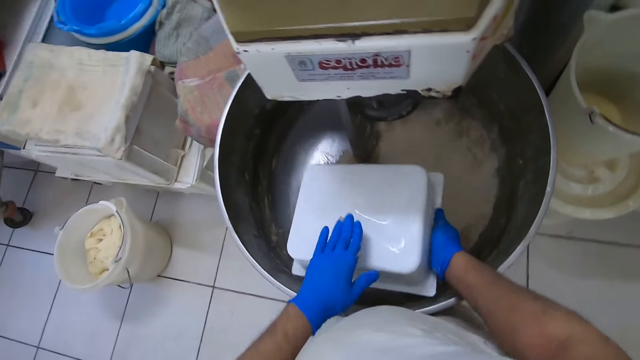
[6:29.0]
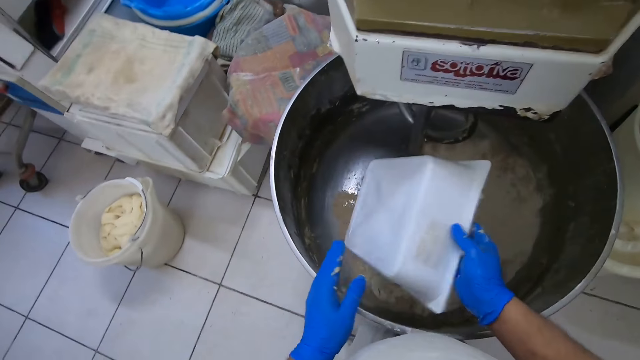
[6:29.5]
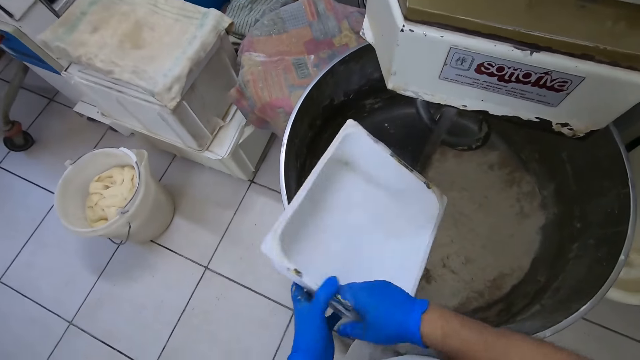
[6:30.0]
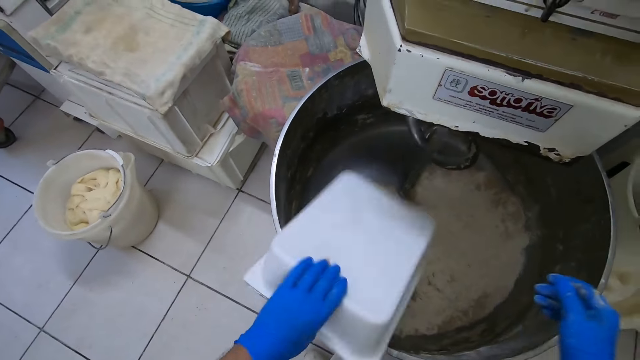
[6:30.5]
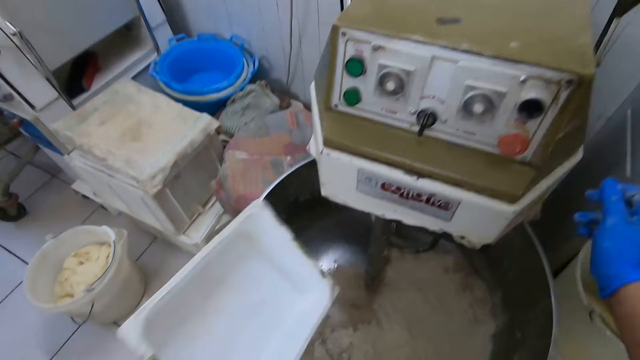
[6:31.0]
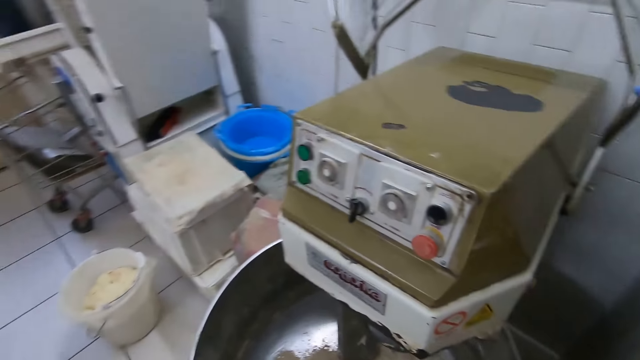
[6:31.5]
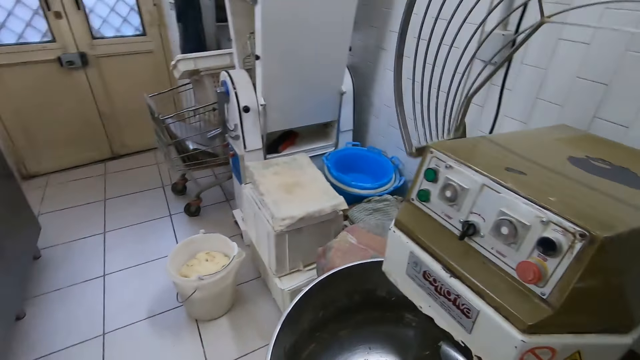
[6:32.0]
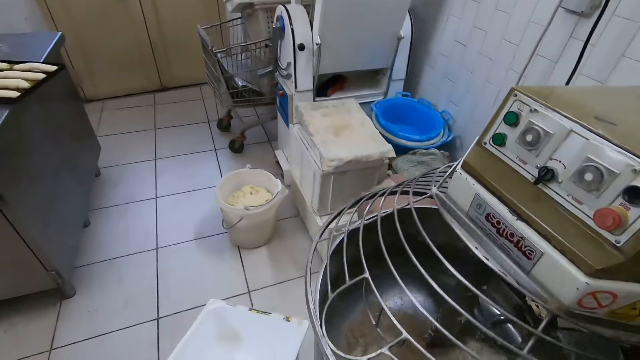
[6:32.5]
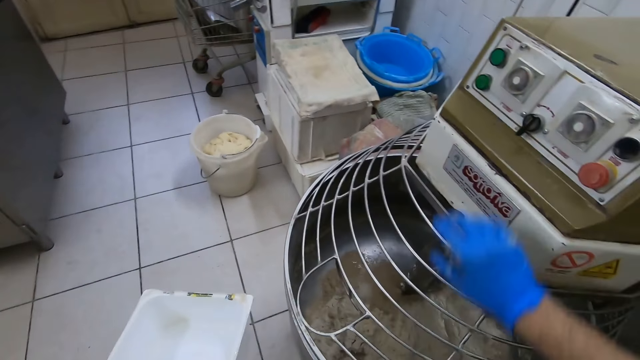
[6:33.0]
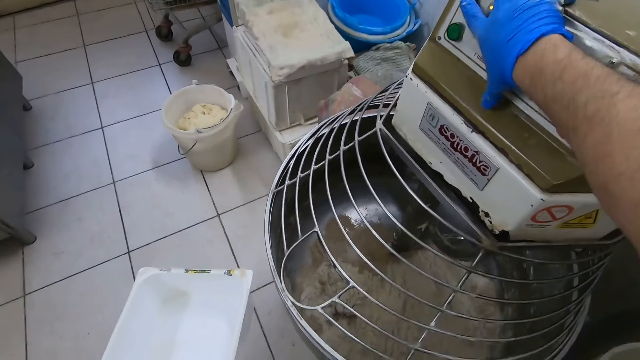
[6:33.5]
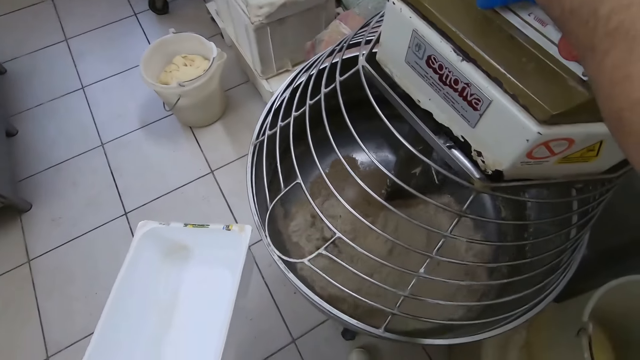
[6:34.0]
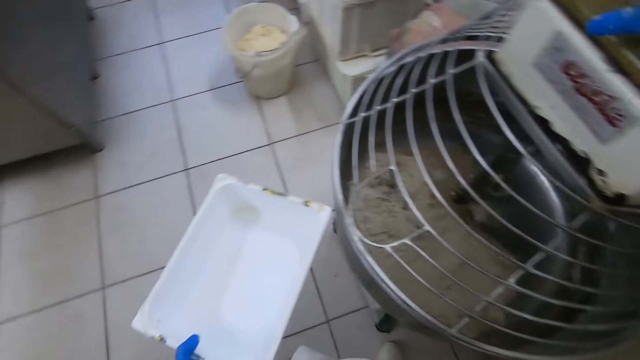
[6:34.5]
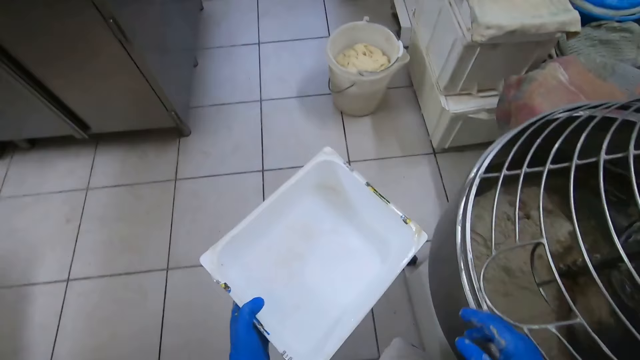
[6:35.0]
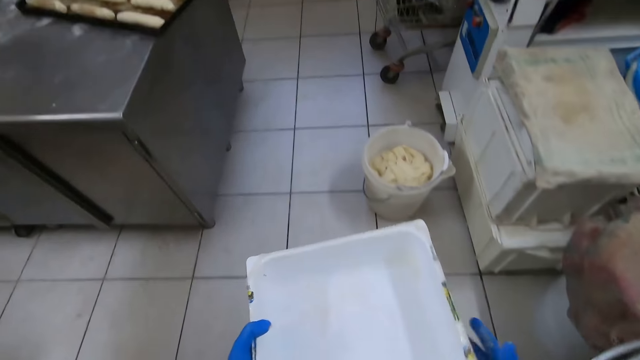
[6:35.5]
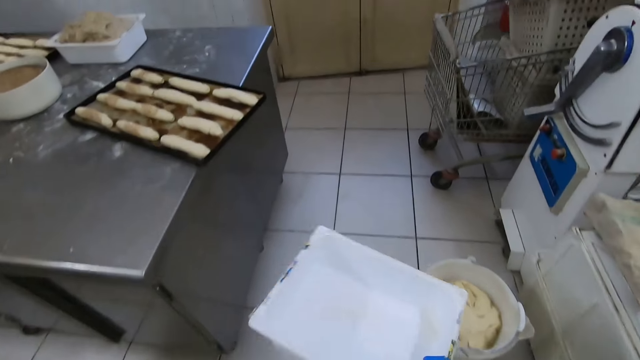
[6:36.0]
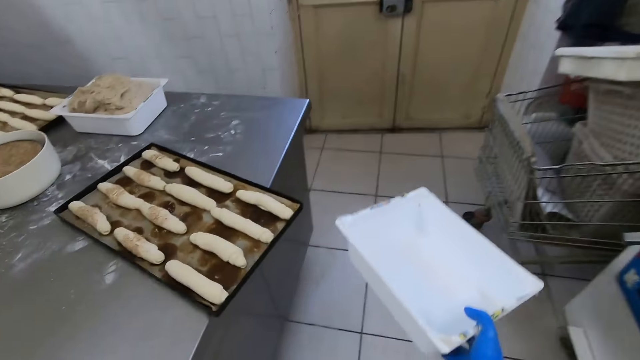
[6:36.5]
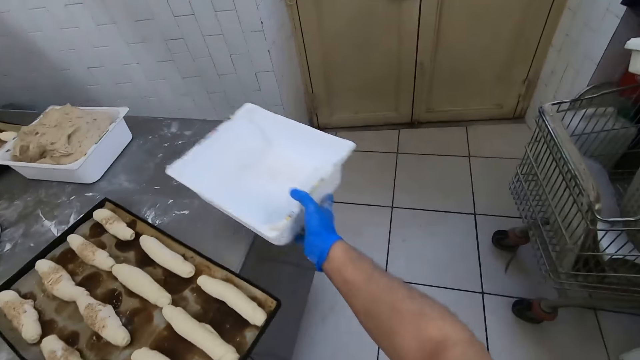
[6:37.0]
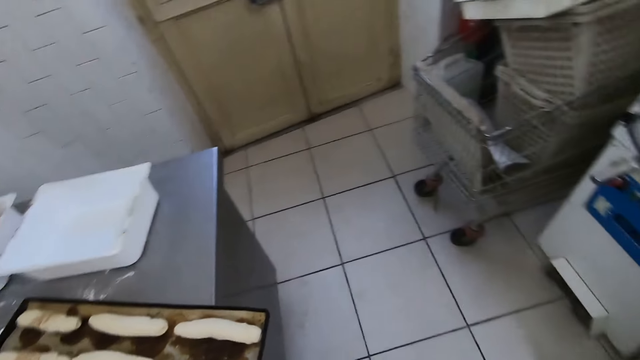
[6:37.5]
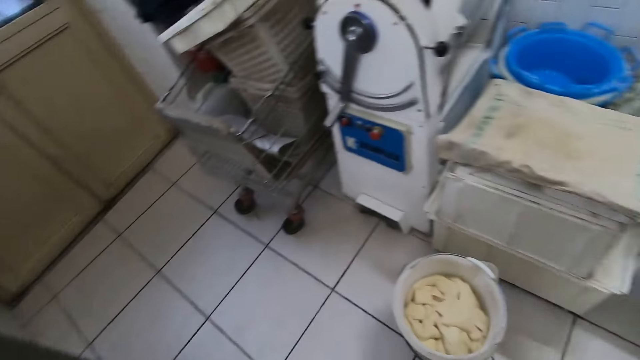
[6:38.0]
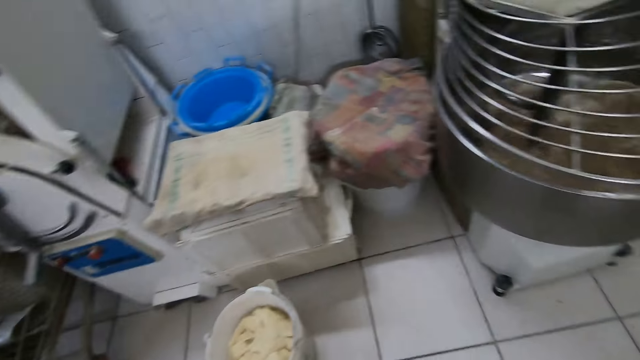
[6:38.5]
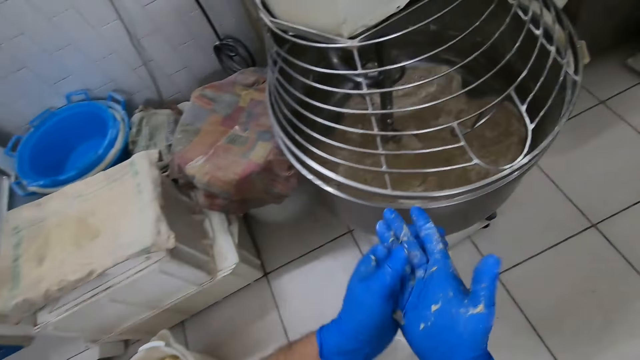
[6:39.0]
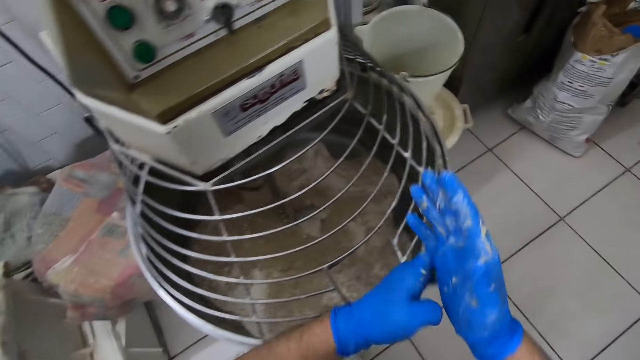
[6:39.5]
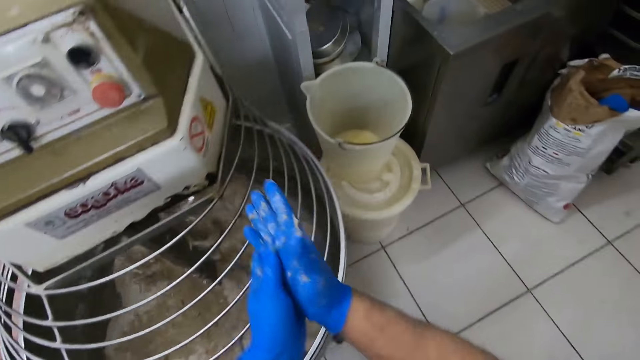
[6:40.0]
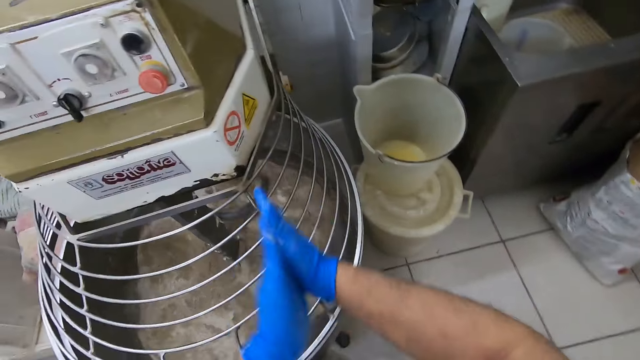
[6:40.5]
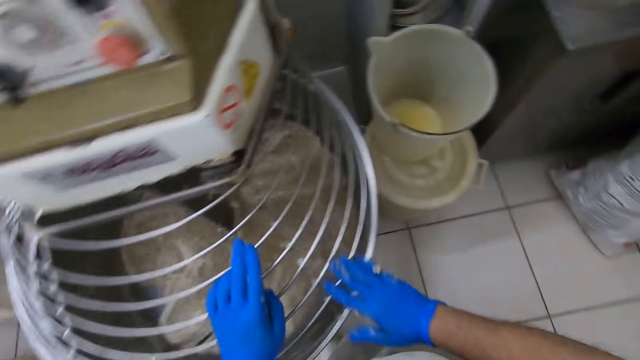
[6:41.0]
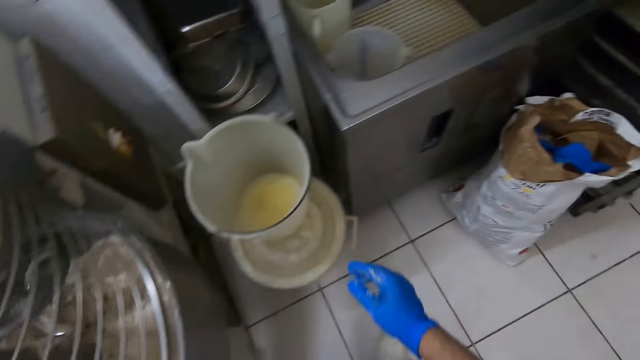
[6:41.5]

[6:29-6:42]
The camera wearer closes the industrial mixer with the right hand. They turn the industrial mixer on with the right hand. They walk around the kitchen. They drop the bowl on the table with the right hand. They walk around the kitchen and rub the hands.

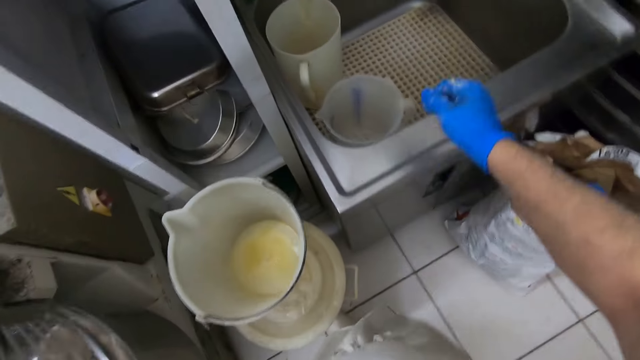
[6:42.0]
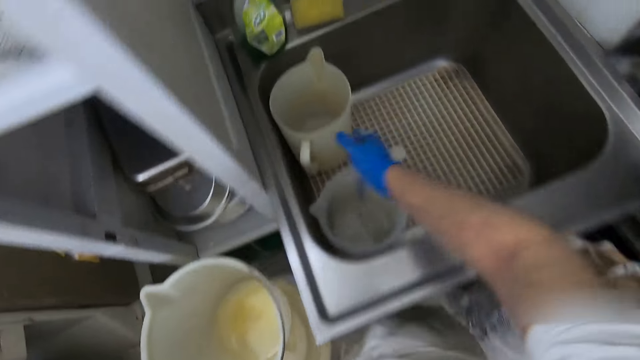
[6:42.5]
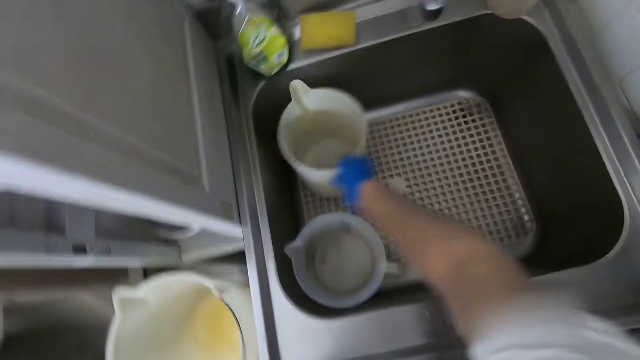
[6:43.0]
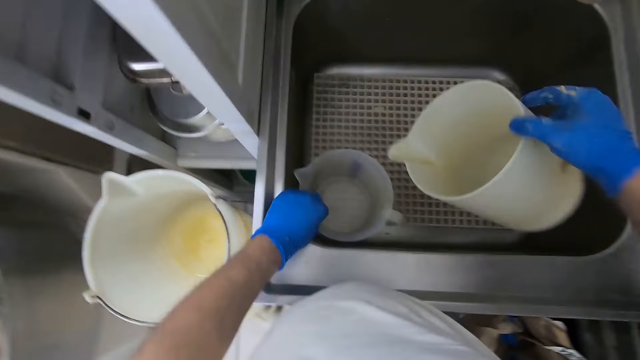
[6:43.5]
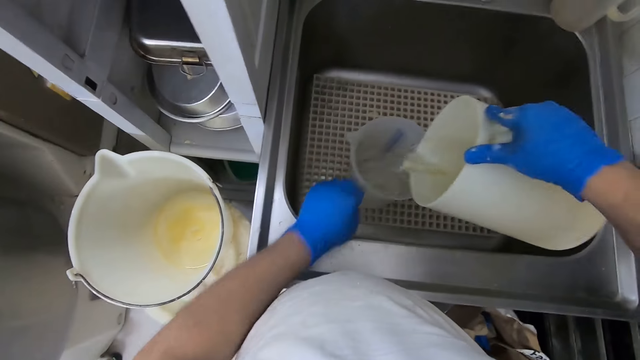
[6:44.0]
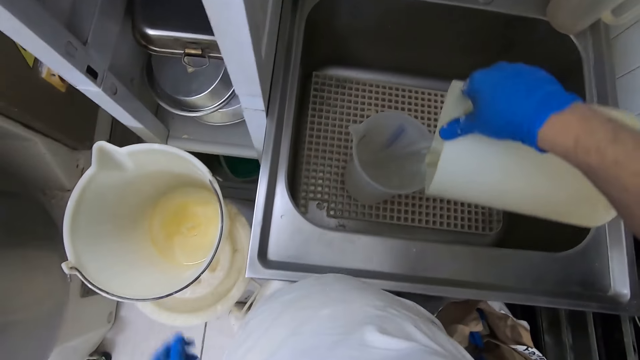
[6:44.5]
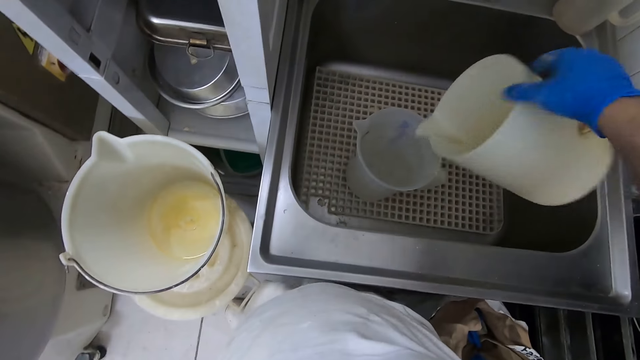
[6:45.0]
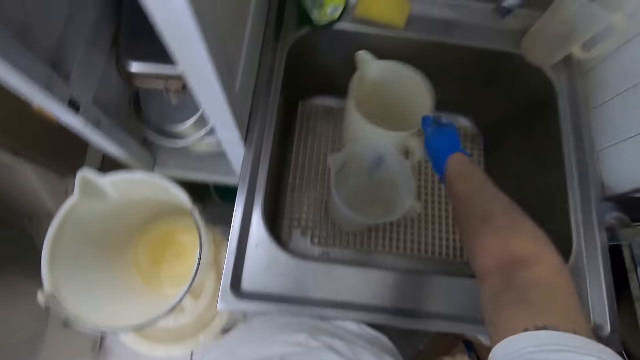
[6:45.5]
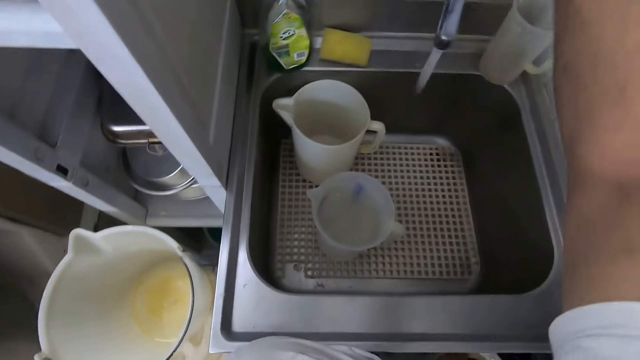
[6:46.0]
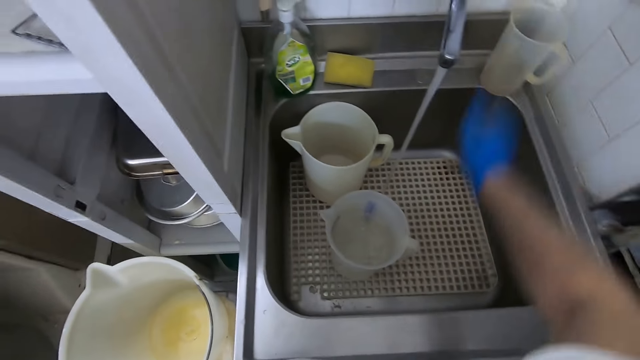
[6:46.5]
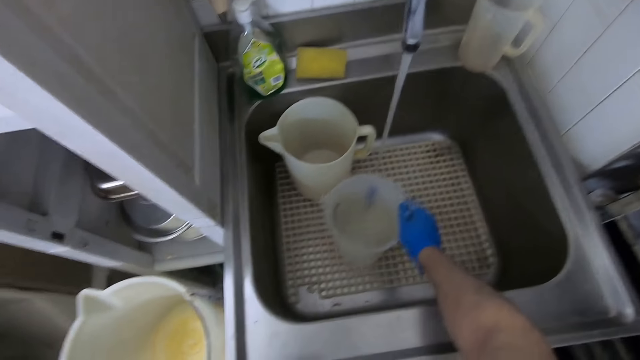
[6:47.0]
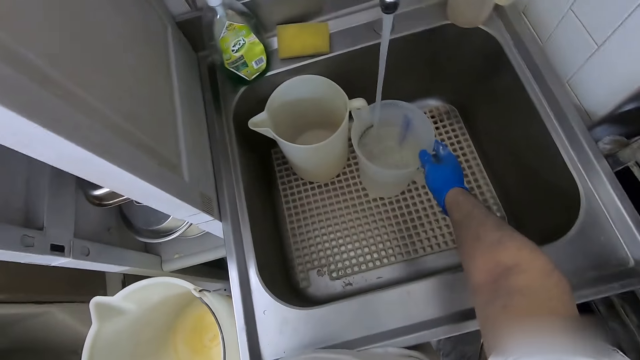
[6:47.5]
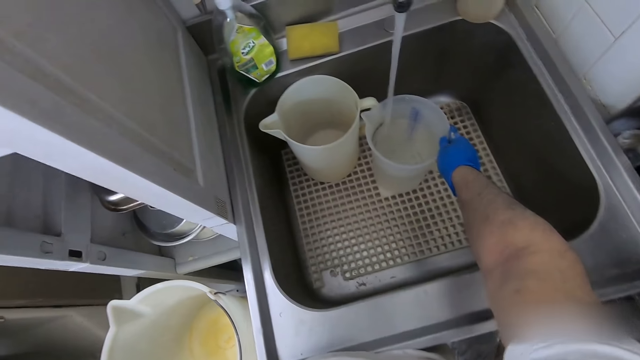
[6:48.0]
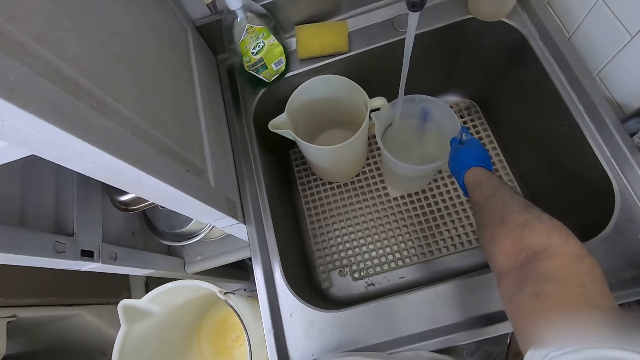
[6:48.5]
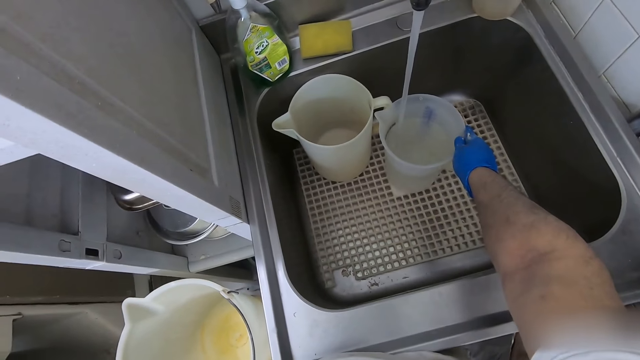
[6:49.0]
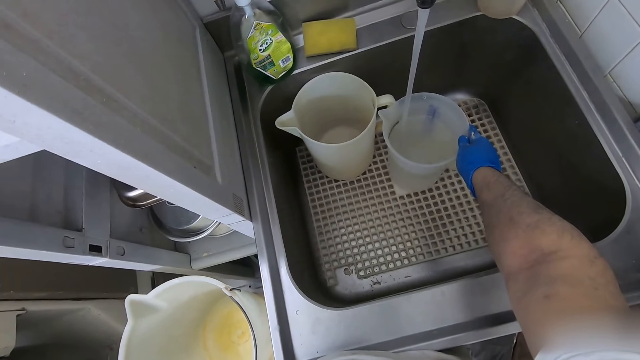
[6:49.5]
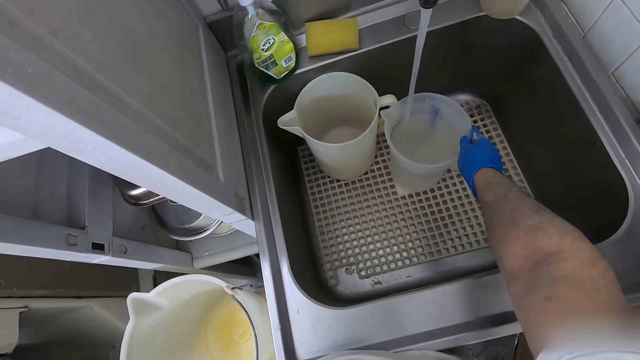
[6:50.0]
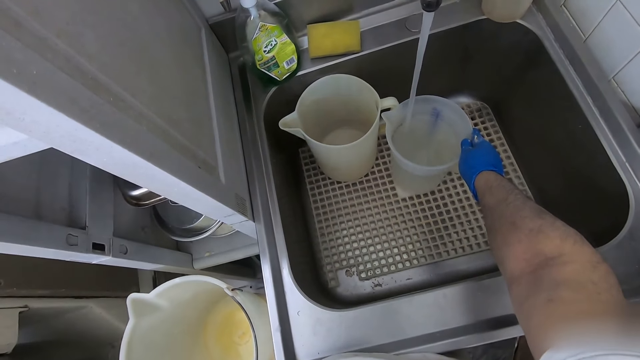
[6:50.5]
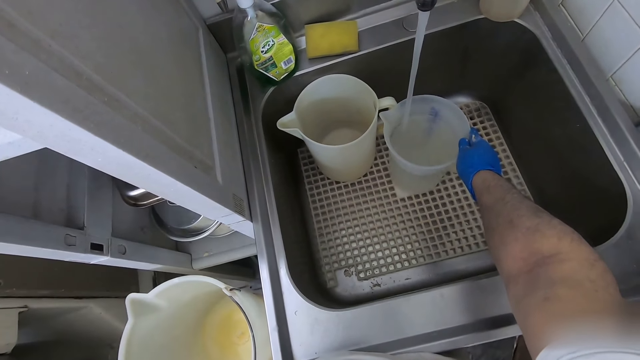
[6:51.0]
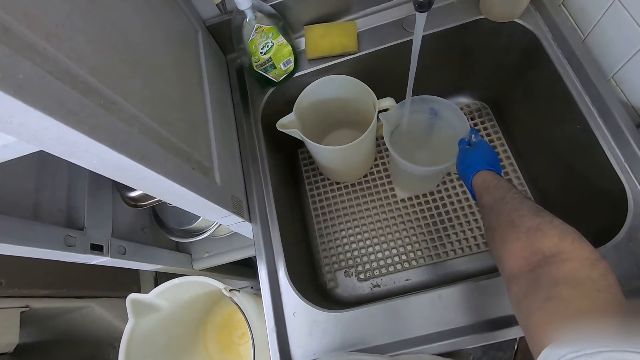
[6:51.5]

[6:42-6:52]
The camera wearer picks the cup from the sink with his right hand. He pours water into a cup or container with the cup with his right hand. He drops the cup inside the sink with his right hand. He opens the faucet with his right hand. He moves the container. He puts the cup under the running tap with his right hand. He puts the water in the container.
